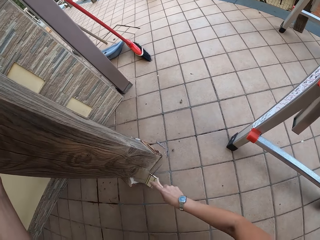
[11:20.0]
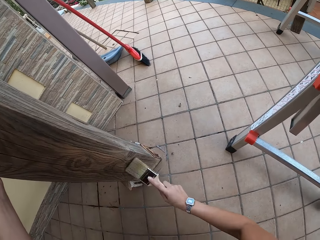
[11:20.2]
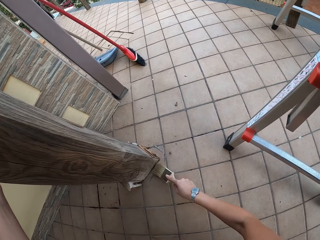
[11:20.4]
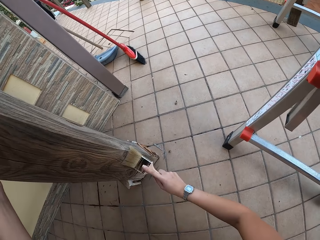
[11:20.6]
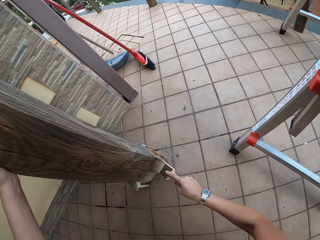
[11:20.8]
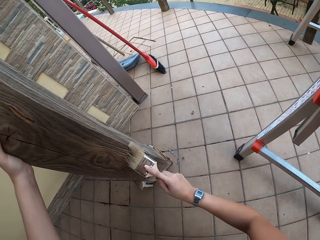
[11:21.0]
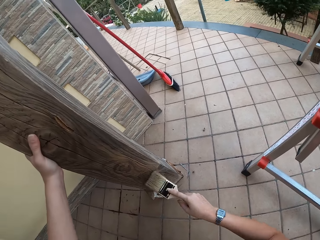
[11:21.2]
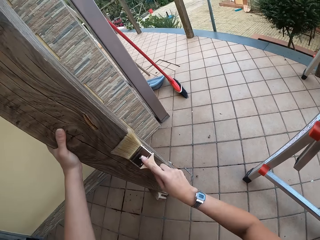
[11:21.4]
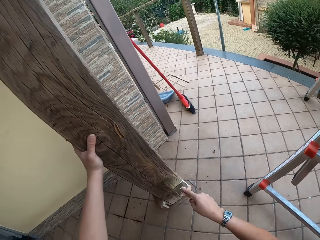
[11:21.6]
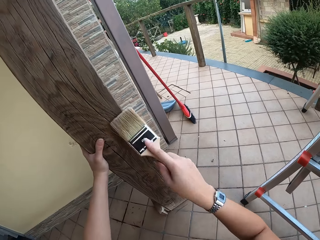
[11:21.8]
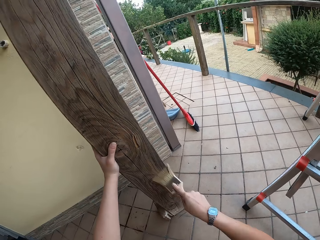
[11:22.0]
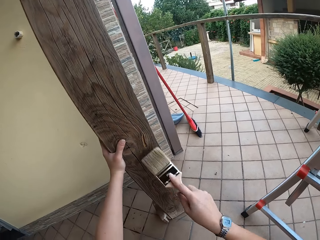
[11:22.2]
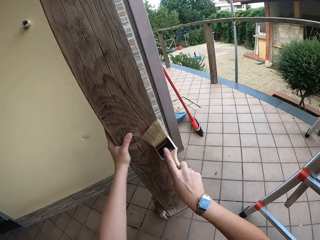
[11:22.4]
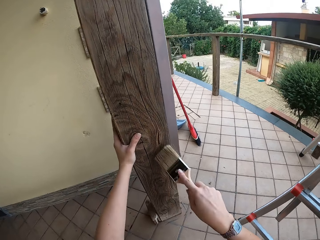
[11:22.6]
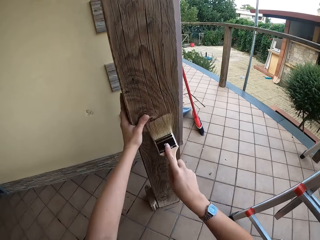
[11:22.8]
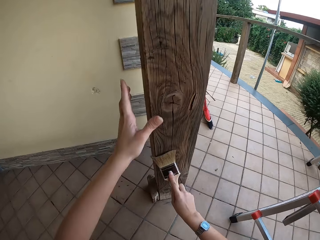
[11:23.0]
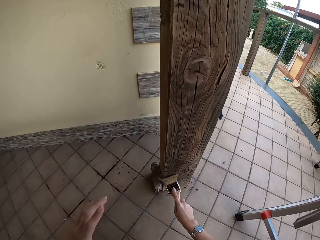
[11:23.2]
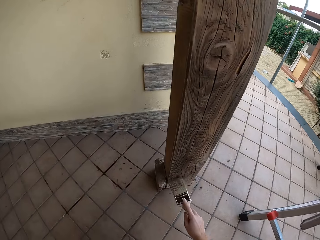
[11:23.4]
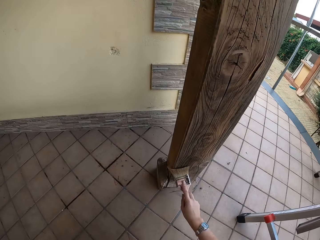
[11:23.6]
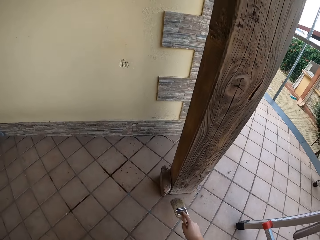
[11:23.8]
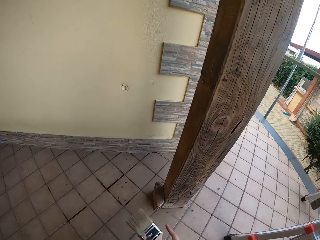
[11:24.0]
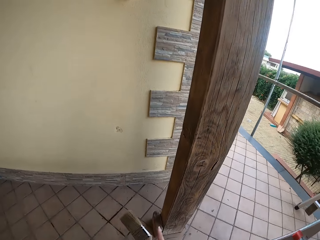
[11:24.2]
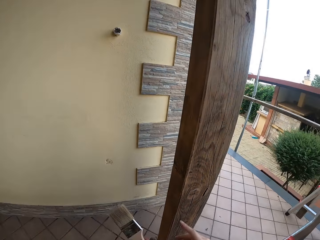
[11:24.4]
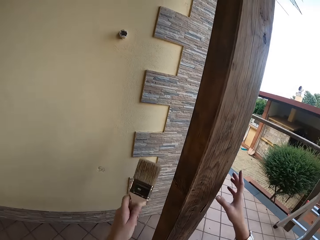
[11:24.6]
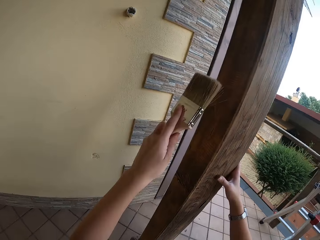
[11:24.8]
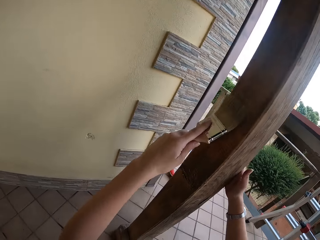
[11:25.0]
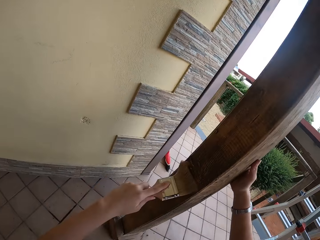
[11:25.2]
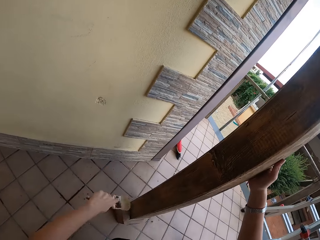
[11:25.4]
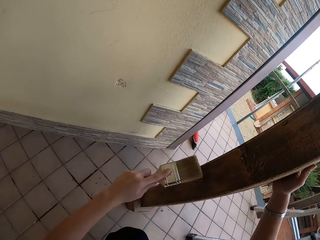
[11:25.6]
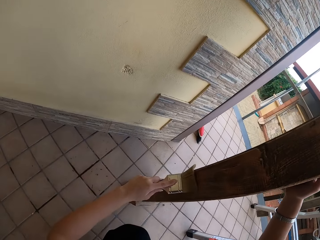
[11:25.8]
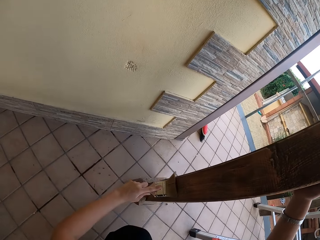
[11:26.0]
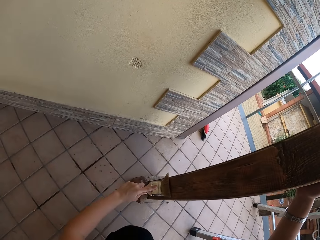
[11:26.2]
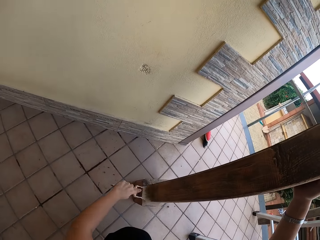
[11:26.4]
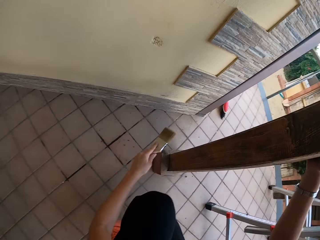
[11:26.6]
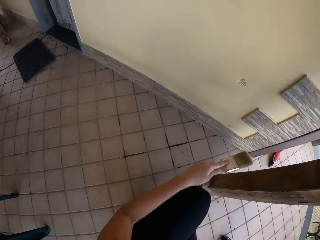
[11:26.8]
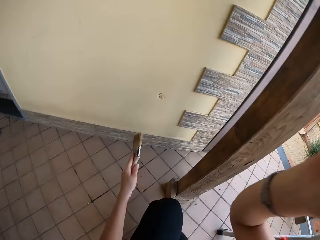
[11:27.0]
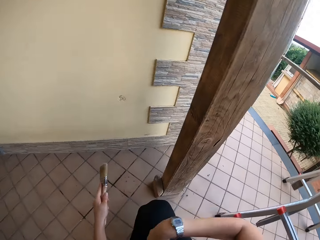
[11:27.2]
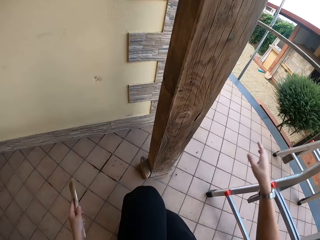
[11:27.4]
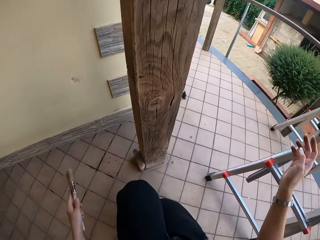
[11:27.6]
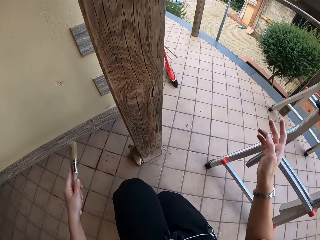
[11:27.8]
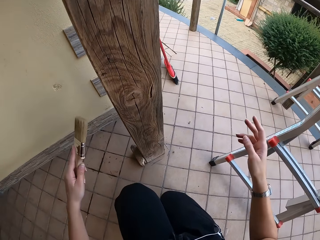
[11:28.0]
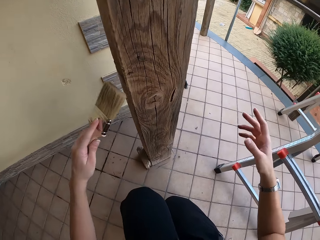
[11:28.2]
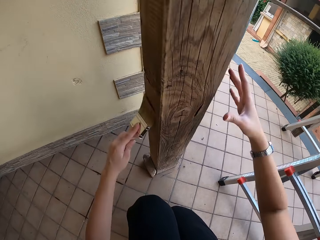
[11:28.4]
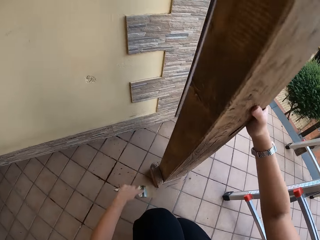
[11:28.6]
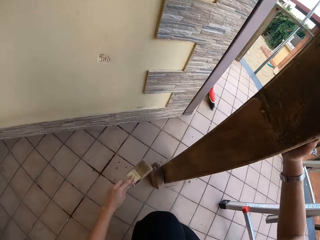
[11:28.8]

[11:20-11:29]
The camera wearer lets go of the paintbrush. She paints the wood with the paintbrush. She moves the paintbrush to her left hand. She holds the wood with her right hand. She wipes the wood with the paintbrush in her left hand. She swings the right hand. She looks around. She moves both hands.

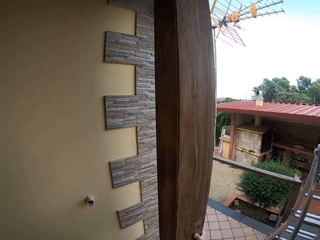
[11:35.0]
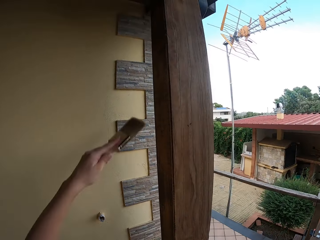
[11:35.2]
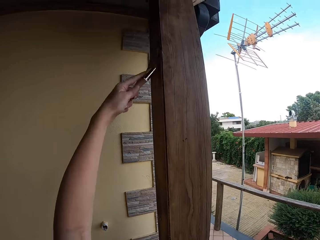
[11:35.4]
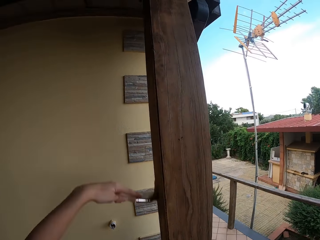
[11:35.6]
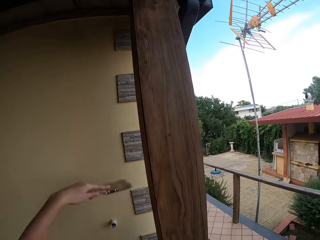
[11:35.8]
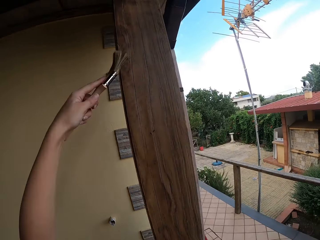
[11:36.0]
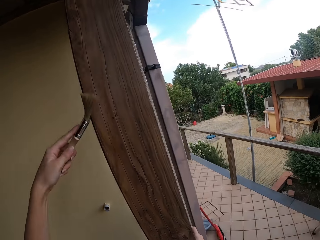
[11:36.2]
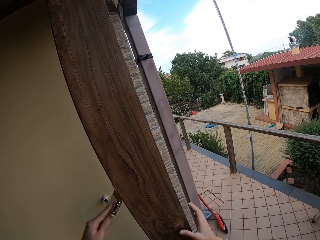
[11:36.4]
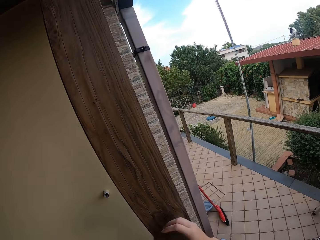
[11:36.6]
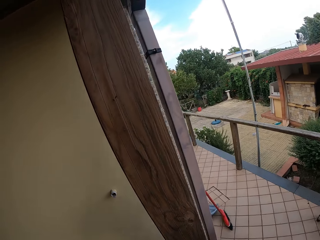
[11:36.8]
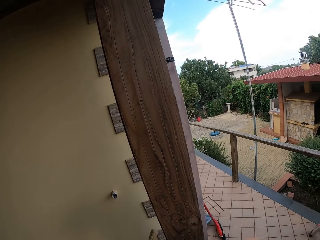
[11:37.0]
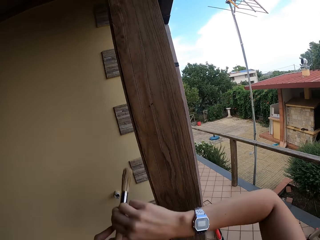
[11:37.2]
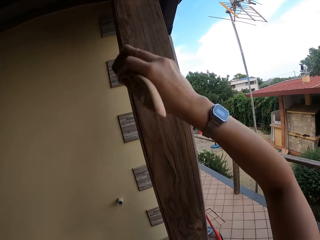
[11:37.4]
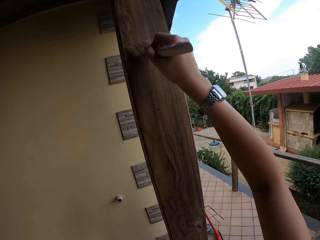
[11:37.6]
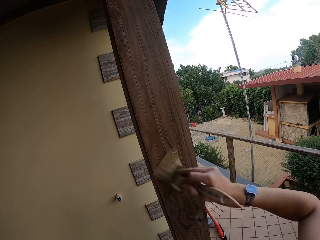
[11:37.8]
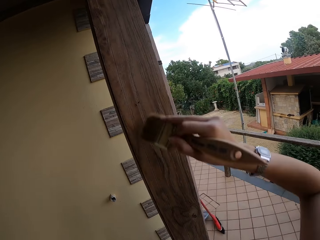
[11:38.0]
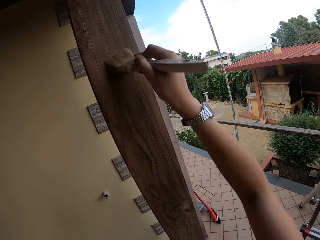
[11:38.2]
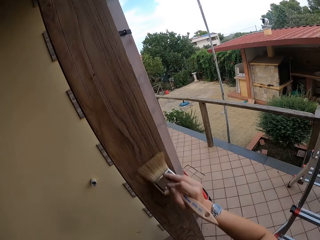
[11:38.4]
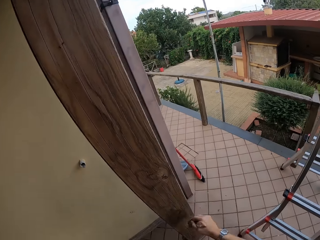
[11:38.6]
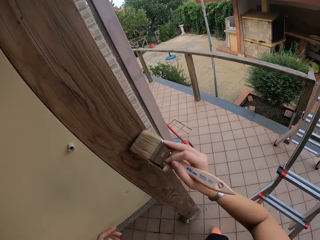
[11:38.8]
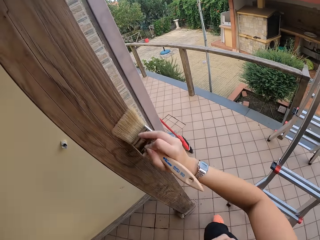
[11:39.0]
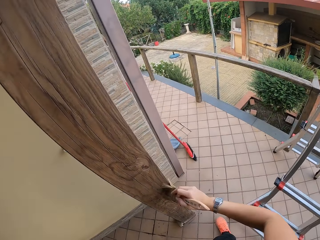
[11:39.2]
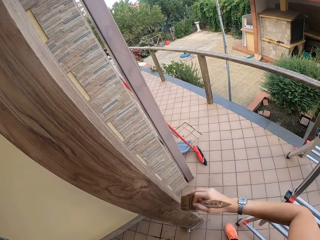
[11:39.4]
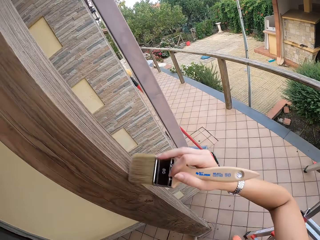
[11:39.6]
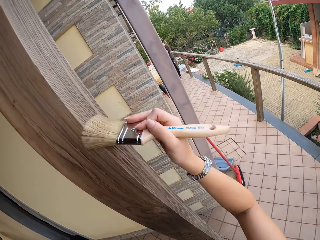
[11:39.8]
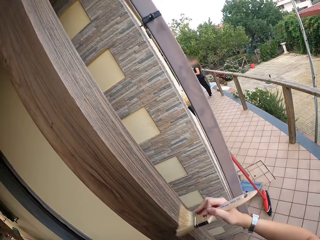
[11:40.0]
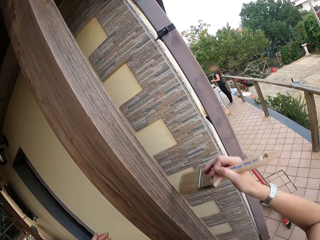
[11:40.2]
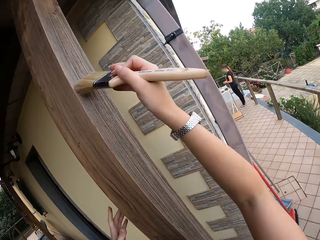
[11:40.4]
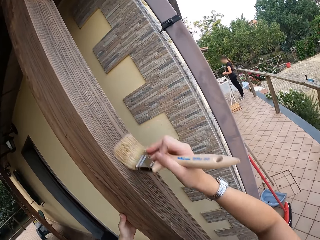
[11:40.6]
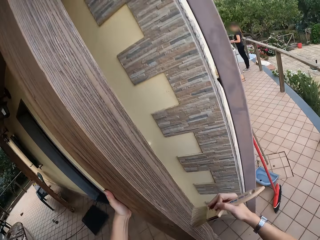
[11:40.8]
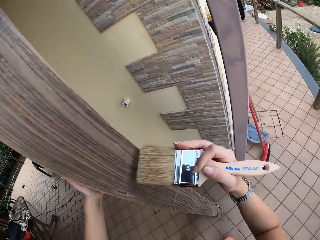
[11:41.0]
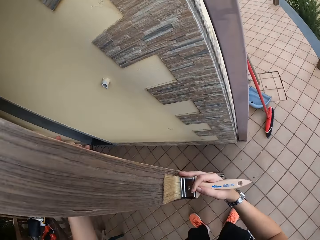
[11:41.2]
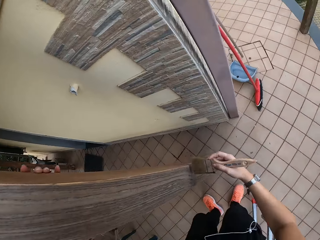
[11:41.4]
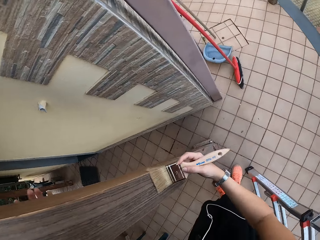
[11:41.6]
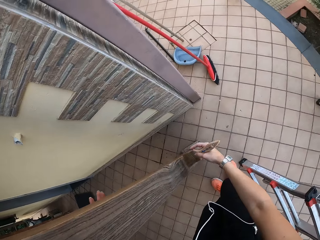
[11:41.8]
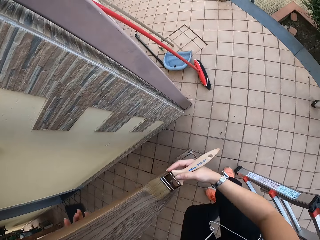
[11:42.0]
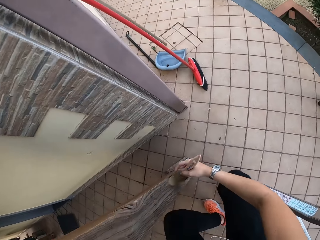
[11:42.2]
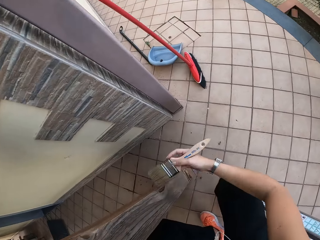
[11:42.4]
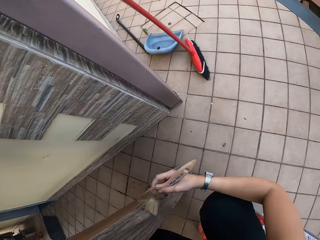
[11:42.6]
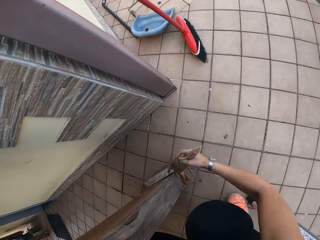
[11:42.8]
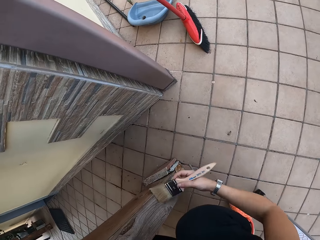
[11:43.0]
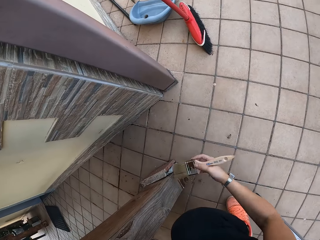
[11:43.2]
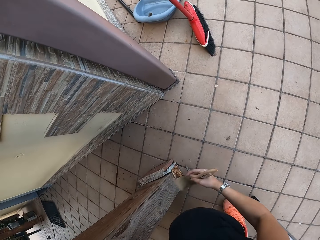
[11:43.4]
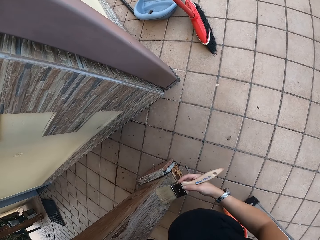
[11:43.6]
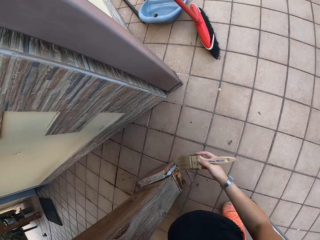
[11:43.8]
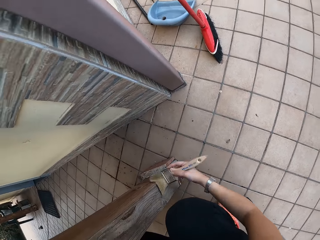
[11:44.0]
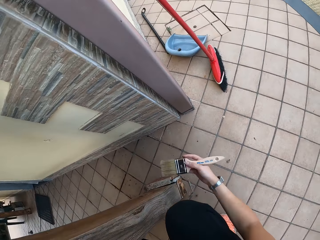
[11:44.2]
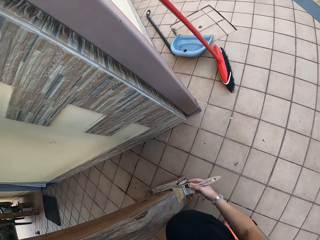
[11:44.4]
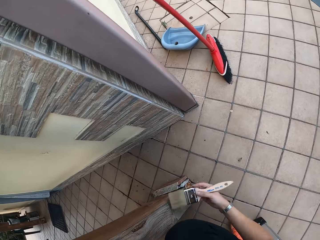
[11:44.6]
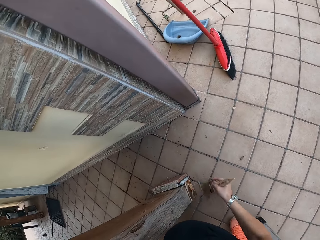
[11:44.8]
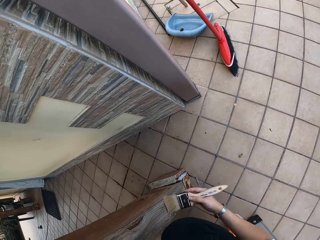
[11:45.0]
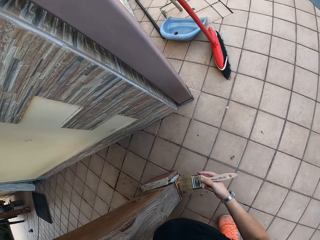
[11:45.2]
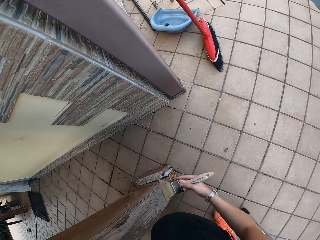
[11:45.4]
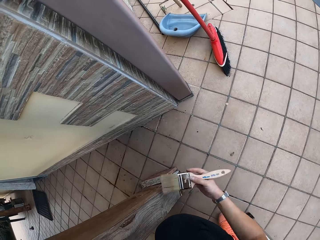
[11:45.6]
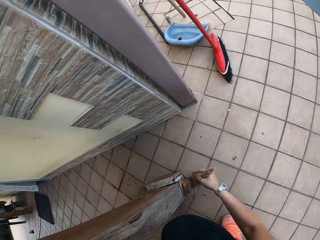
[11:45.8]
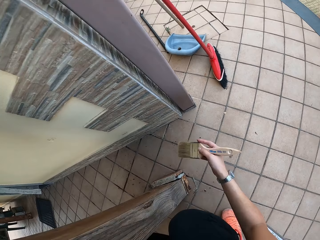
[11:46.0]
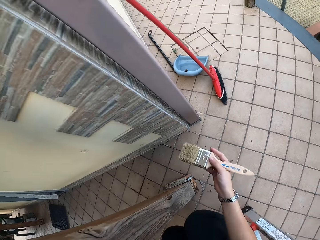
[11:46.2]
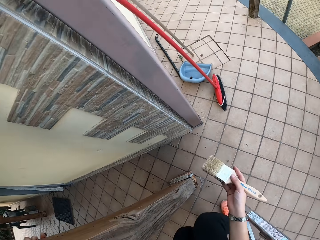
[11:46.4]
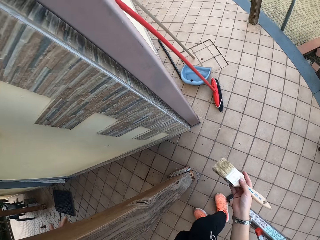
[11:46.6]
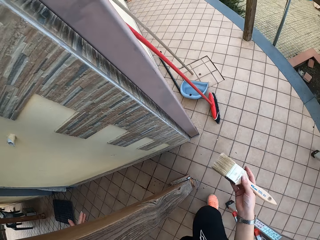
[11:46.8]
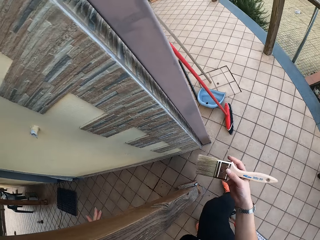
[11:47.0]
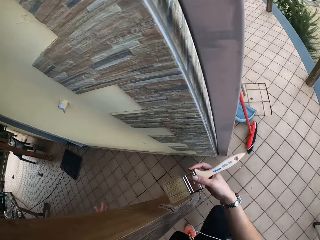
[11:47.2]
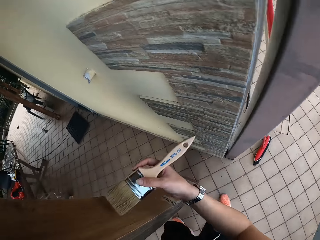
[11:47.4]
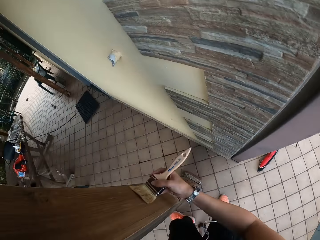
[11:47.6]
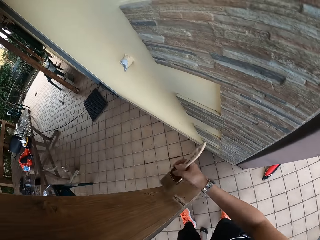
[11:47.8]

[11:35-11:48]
The camera wearer transfers the paintbrush to the right hand. She wipes the wood with the paintbrush in her right hand. She makes a step. She paints the wood with the paintbrush. She holds the wood with the left hand. She paints the wood with the paintbrush. She makes a step. She paints the wood with the paintbrush.
